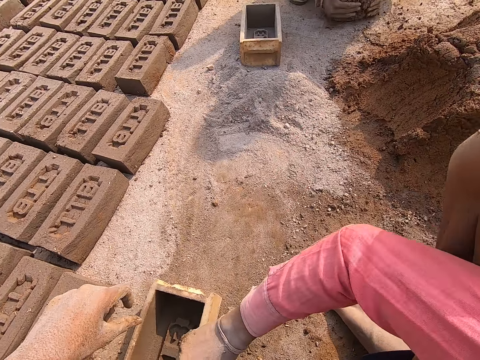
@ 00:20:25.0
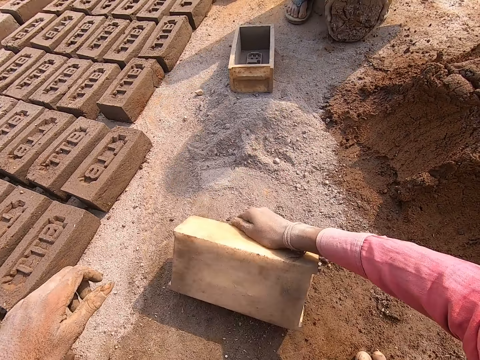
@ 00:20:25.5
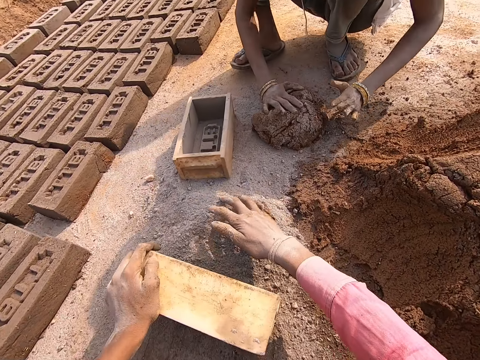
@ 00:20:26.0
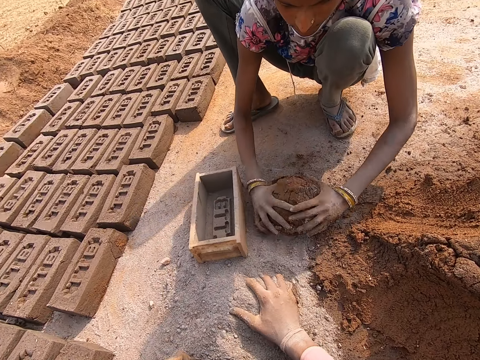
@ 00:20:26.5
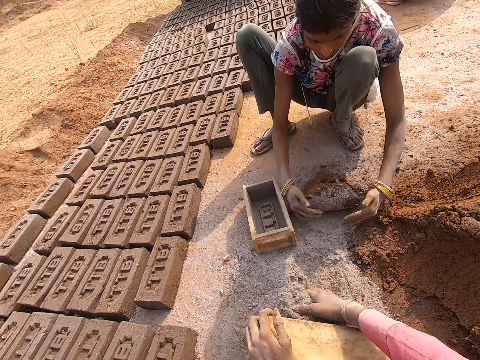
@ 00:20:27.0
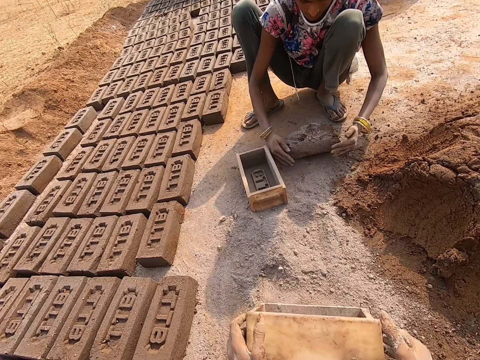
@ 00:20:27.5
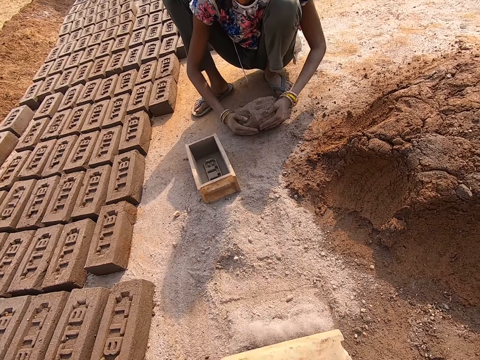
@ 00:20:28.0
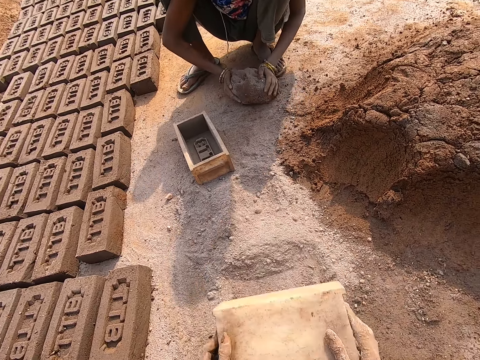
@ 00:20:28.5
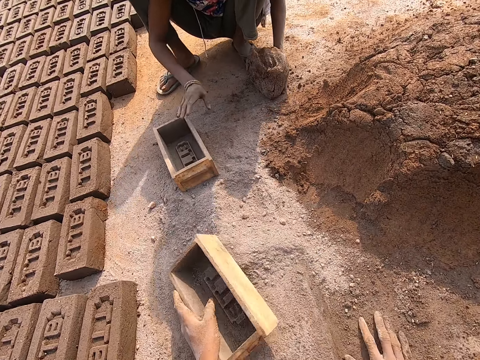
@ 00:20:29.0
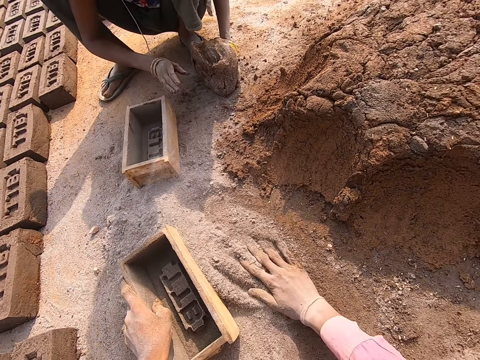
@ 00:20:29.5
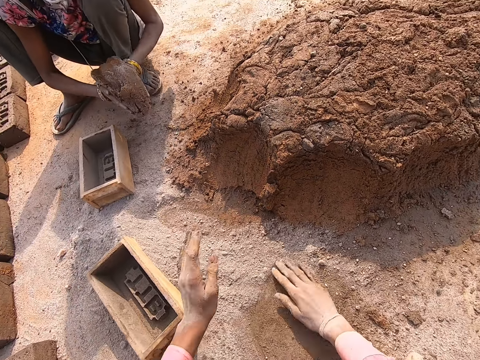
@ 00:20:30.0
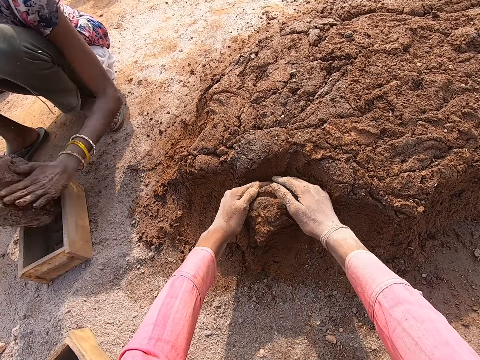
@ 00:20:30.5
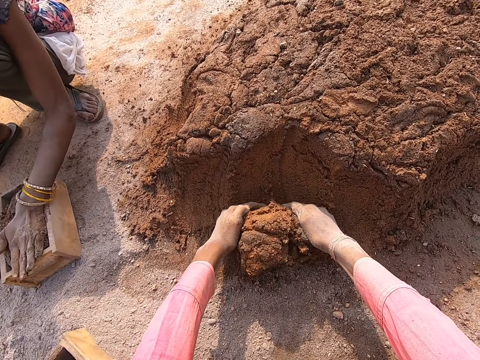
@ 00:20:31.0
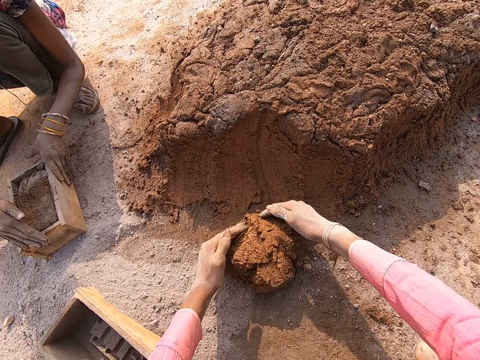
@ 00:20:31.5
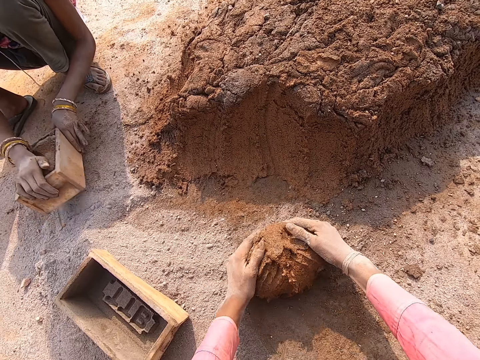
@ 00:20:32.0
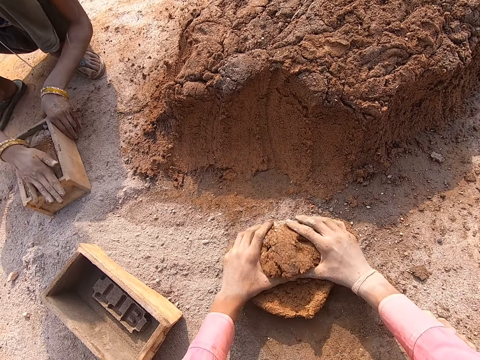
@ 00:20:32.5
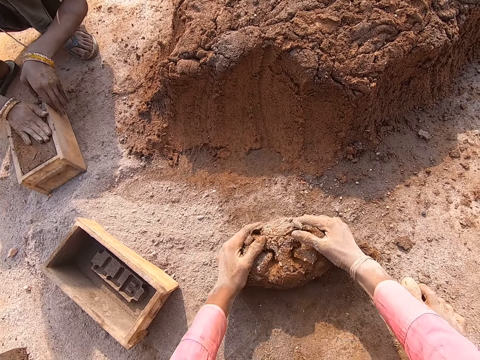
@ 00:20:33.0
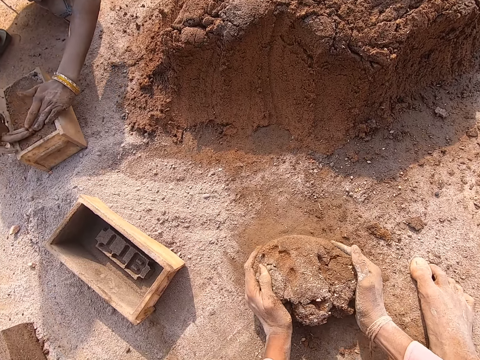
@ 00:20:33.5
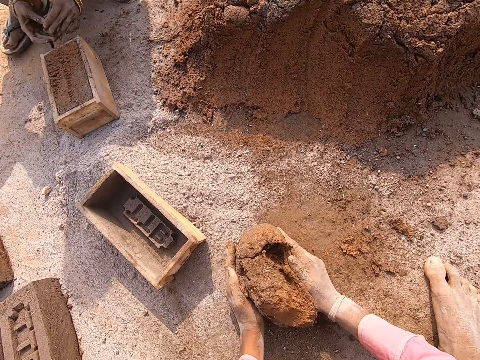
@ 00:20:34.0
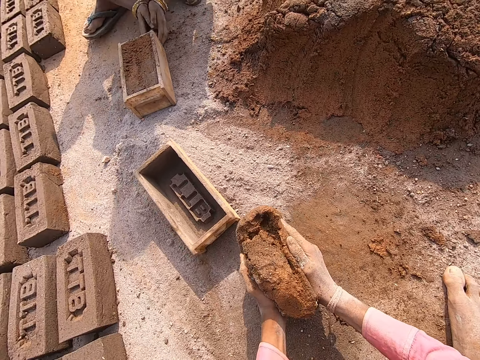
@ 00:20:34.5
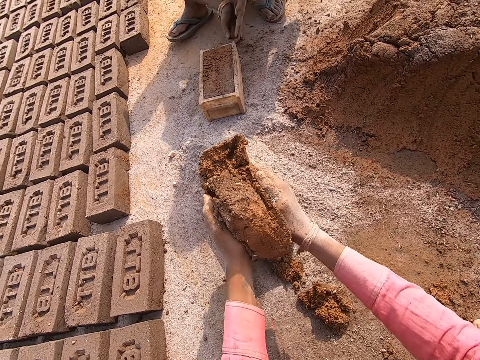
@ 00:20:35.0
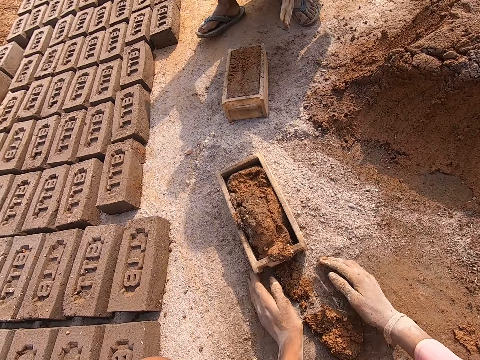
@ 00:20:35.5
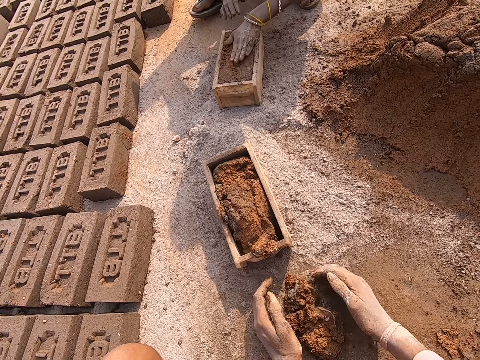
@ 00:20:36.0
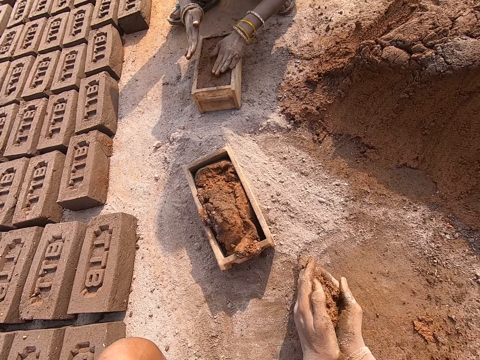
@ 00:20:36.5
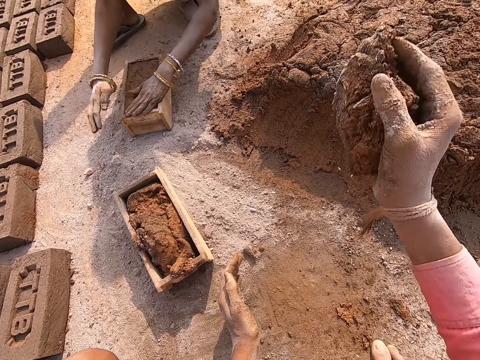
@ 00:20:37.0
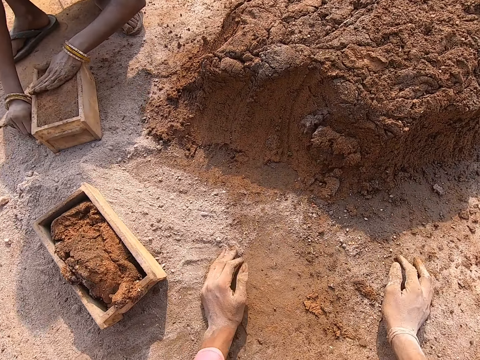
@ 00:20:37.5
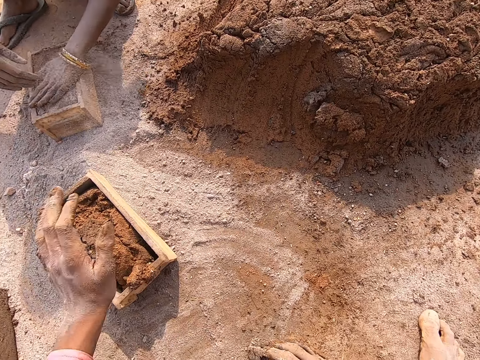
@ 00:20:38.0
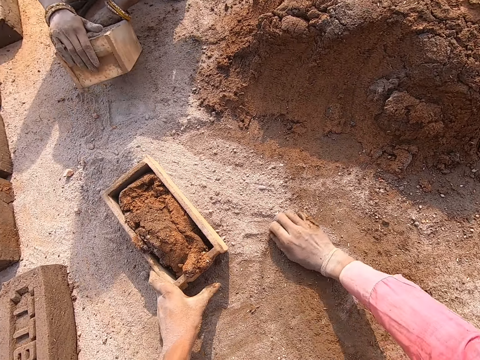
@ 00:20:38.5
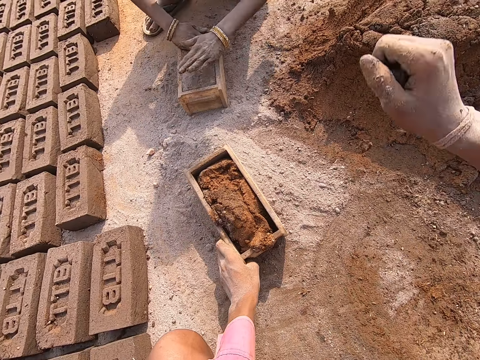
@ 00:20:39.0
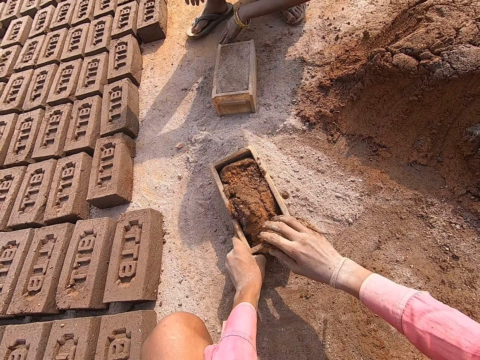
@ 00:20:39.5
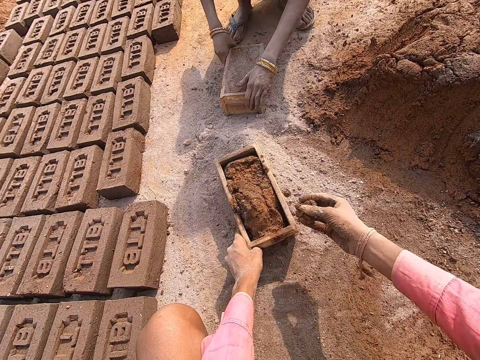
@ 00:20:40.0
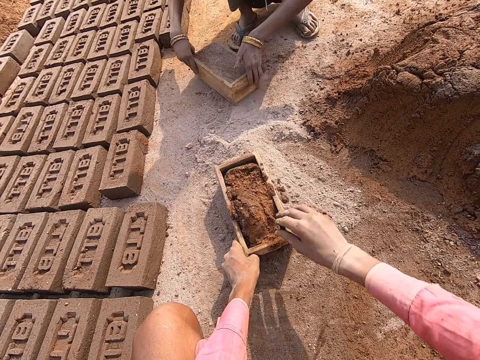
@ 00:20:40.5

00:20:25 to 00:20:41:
The camera wearer picks up the brick mold or moulder. A person lifts mortar. The camera wearer puts dry sand or soil in the brick mold. The person rolls the mortar. The camera wearer pours the dry sand from the brick mold. They turn the moulder down. They put the brick mold on the ground. They move the soil on the ground. The person pulls the brick mold. The camera wearer spreads the dry sand on the ground. They take part of the mortar from a heap of mortar. The person puts the mortar in the brick mold, adjusts the mortar in the brick mold. The camera wearer rolls the mortar. The person removes extra mortar from the brick mold. The camera wearer lifts the mortar, throws the mortar in the brick mold. The person throws the mortar in the brick mold. The camera wearer collects the mortar from the ground. The person taps on the mortar. The camera wearer lifts the mortar, throws the mortar on the heap of mortar, collects pieces of the mortar from the ground. They scatter the soil on the ground. They collect pieces of the mortar from the ground again. They throw a mud clump away.

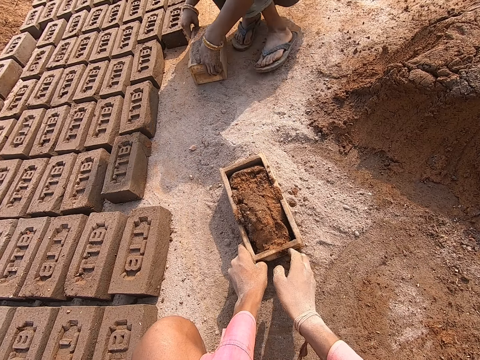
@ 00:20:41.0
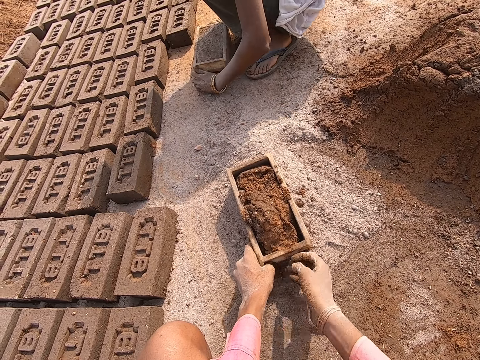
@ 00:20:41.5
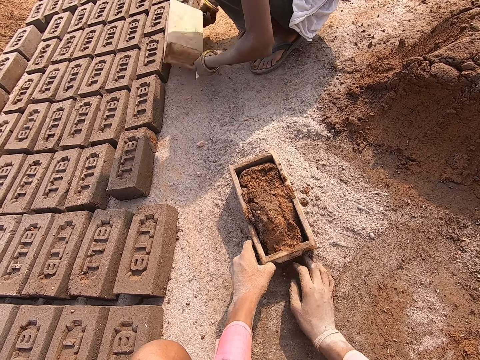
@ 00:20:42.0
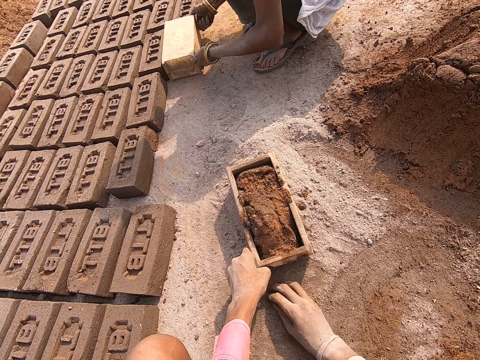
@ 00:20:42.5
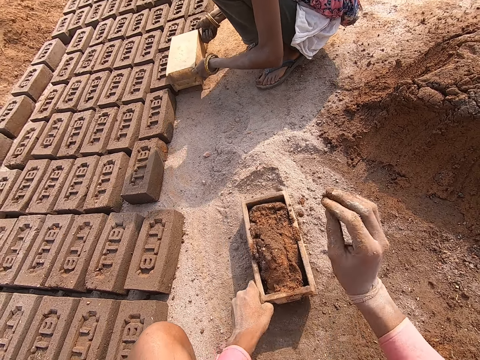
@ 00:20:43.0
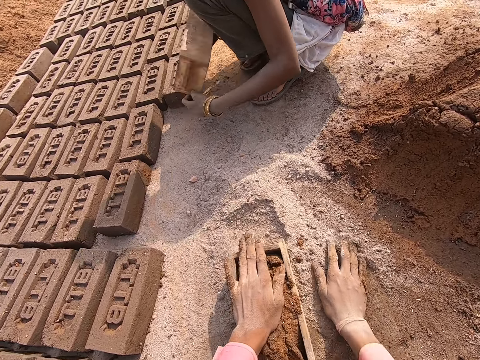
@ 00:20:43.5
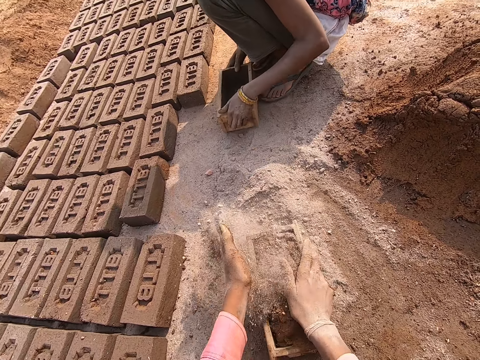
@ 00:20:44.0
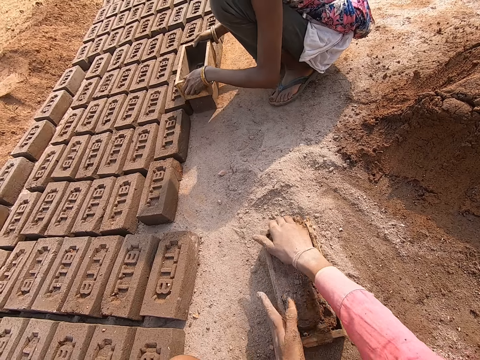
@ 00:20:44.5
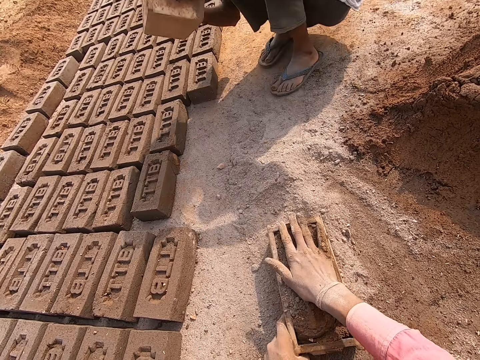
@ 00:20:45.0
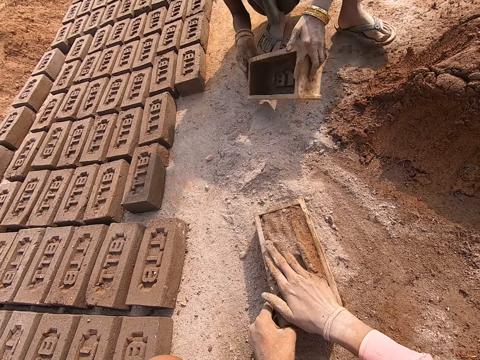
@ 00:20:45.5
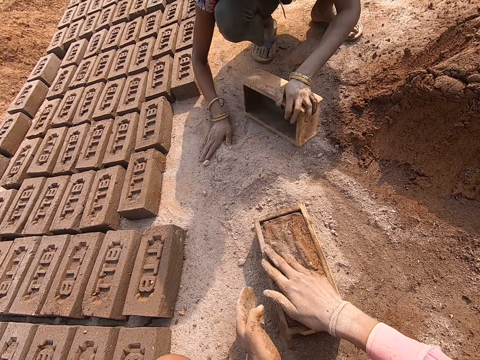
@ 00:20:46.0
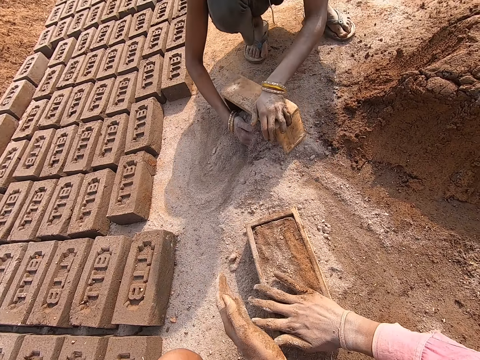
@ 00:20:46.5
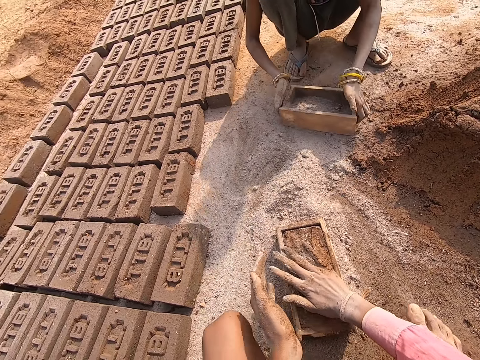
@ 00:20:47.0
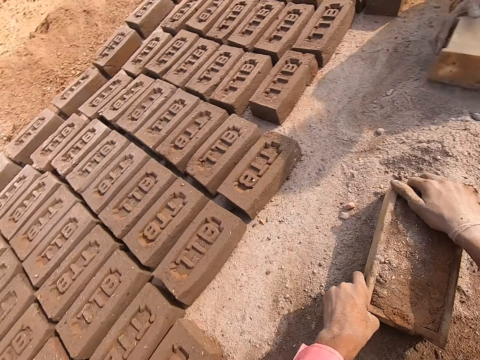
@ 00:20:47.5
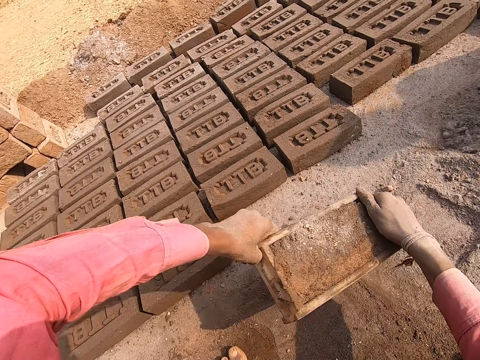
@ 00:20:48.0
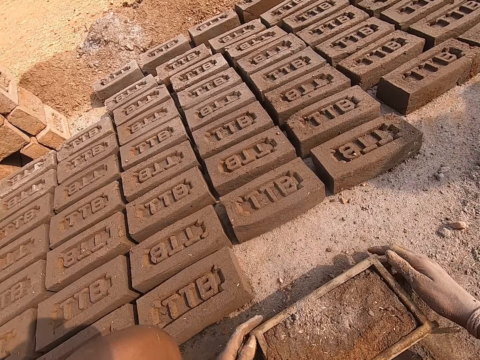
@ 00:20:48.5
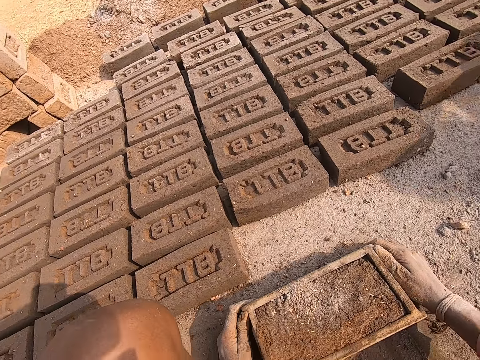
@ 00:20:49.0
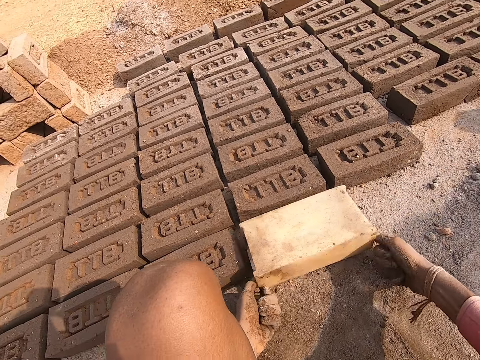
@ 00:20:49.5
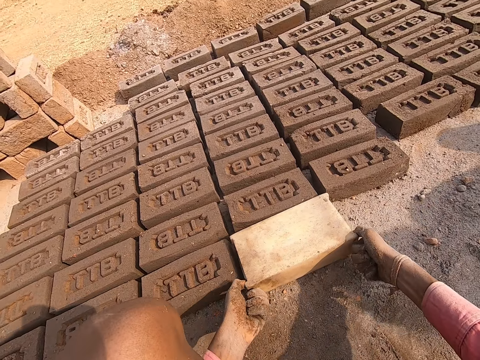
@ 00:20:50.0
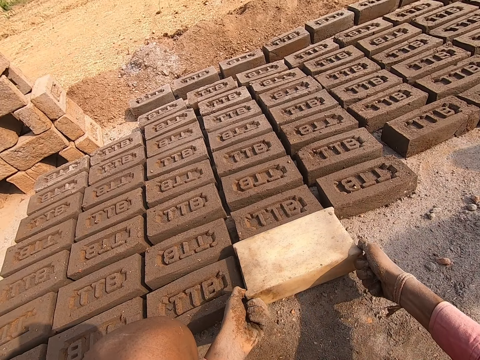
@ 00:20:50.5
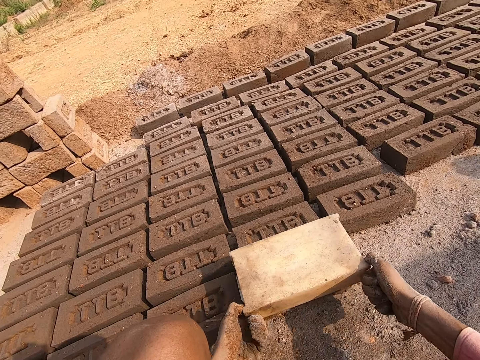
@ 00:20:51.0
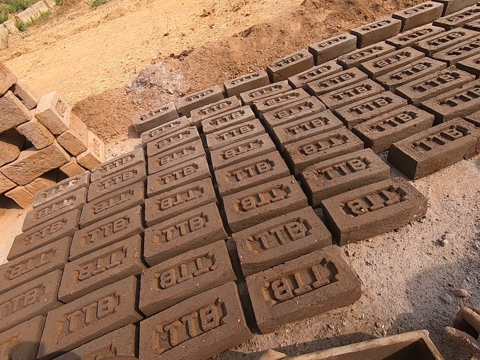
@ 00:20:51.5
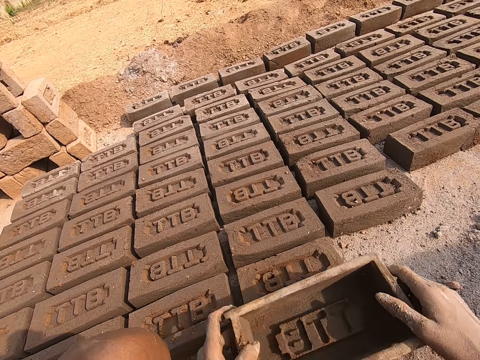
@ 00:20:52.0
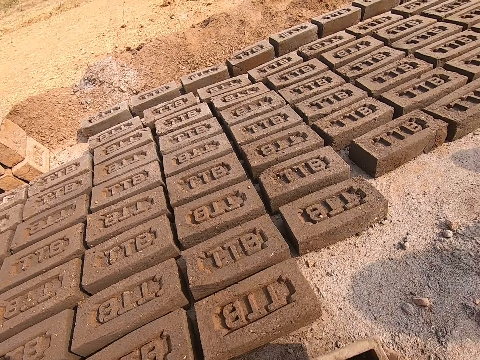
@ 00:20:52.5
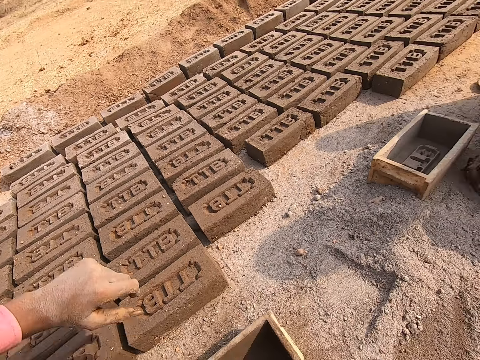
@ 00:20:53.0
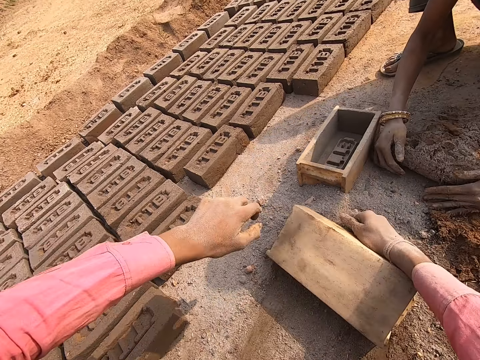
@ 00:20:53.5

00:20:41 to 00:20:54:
A person moves a brick mold. The camera wearer collects pieces of mortar from the ground. The person turns the brick mold. The camera wearer collects pieces of the mortar from the ground, pulls the brick mold. The person pulls the brick mold. The camera wearer rubs the hands, puts dry sand on the mortar in the brick mold. The person taps on the brick, drops the brick mold on the ground. The camera wearer adjusts the mortar in the brick mold. They squeeze the mud on the moulder. The person puts the brick on the ground, puts dry soil in the brick mold, pours the dry soil from the brick mold. The camera wearer moves the brick mold, drops the brick mold on the ground. They turn the moulder down. They pull the brick mold. They remove the moulder from the brick. They turn the brick mold. They hold the moulder. They tap on the brick. They put the dry sand in the brick mold.
